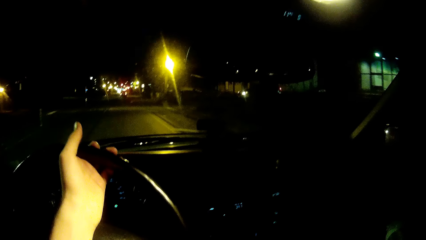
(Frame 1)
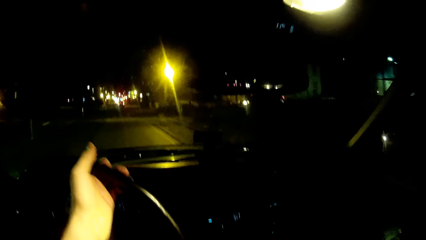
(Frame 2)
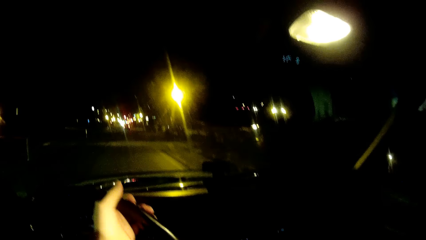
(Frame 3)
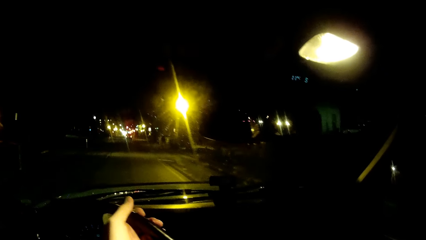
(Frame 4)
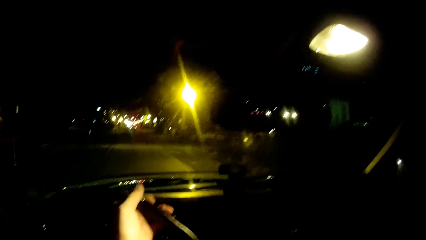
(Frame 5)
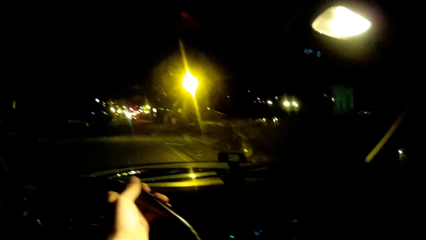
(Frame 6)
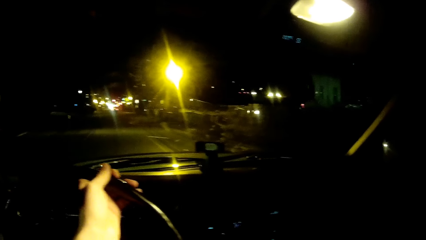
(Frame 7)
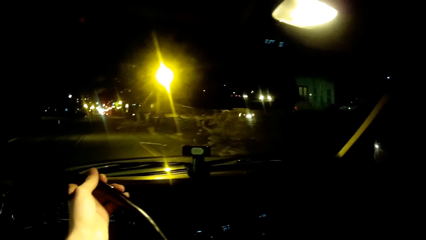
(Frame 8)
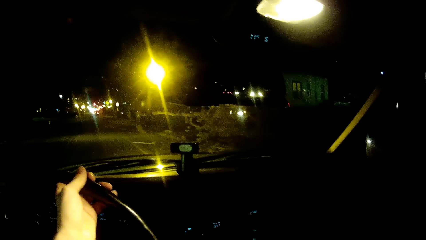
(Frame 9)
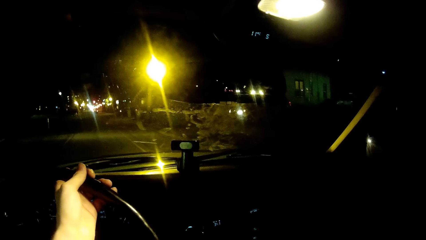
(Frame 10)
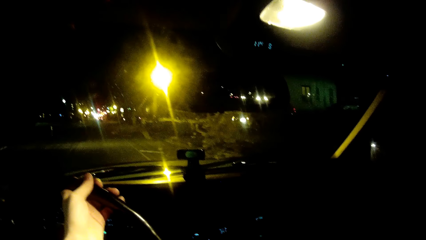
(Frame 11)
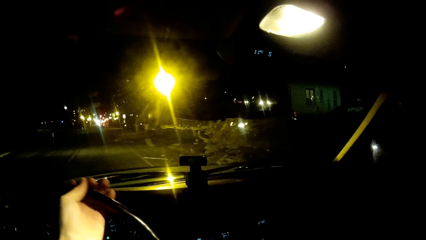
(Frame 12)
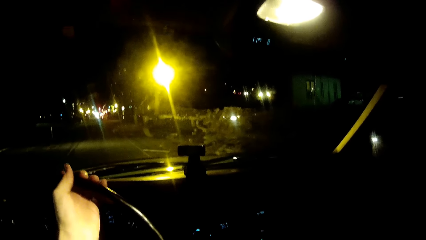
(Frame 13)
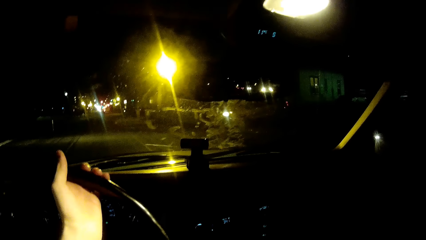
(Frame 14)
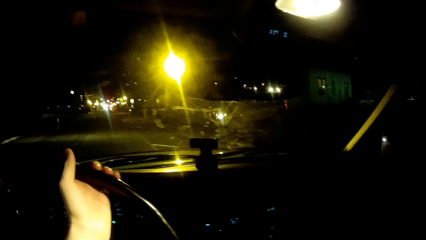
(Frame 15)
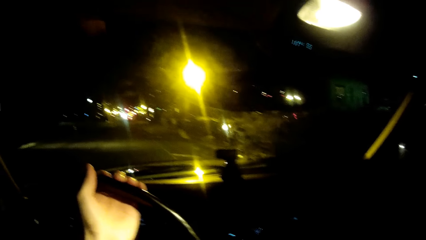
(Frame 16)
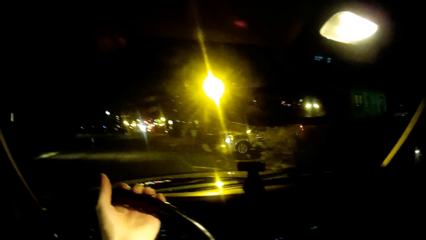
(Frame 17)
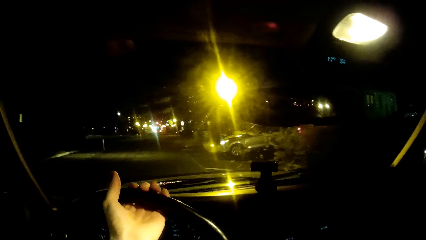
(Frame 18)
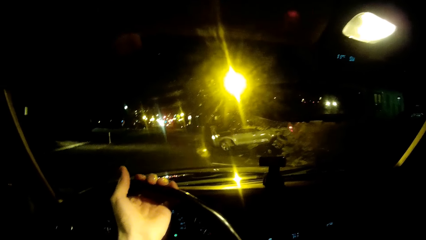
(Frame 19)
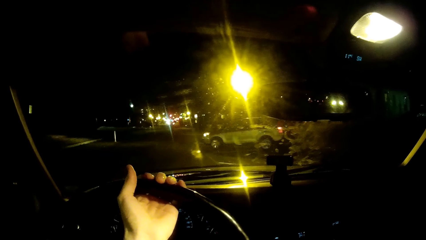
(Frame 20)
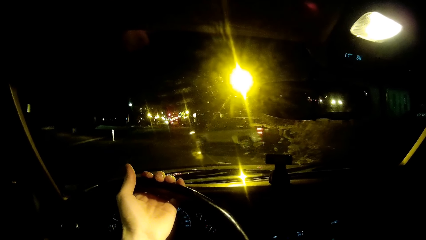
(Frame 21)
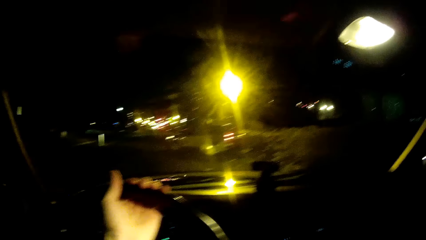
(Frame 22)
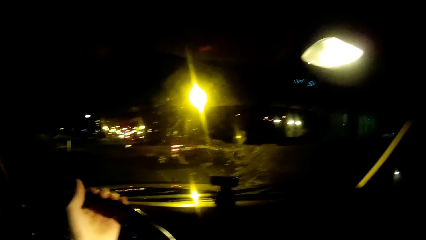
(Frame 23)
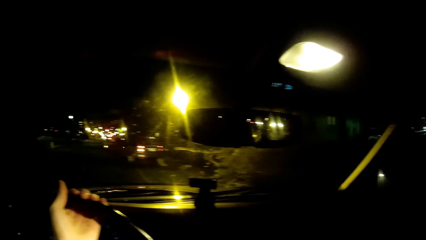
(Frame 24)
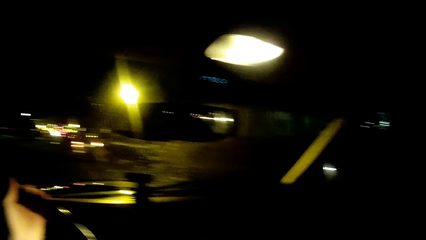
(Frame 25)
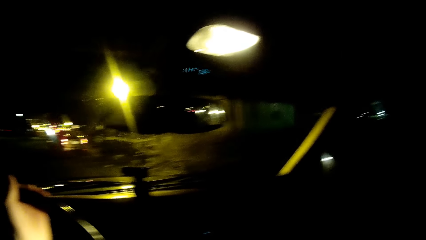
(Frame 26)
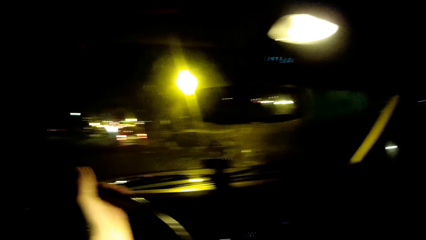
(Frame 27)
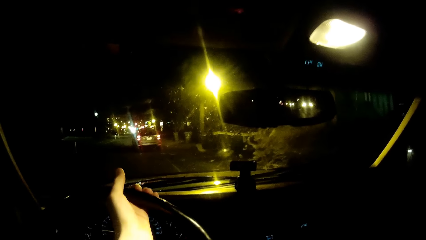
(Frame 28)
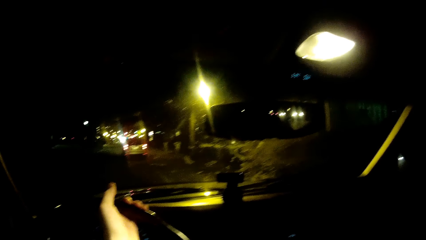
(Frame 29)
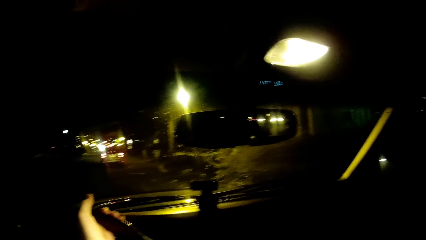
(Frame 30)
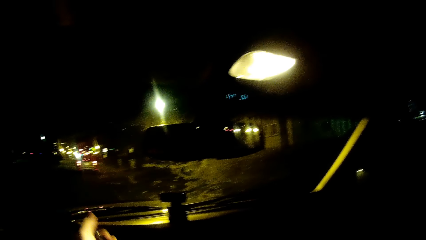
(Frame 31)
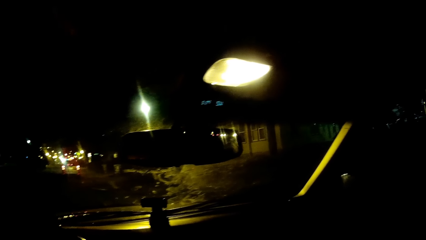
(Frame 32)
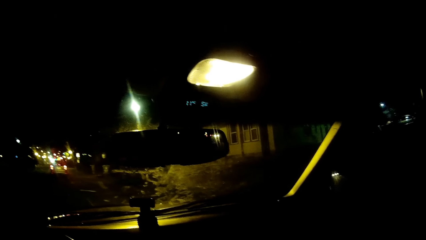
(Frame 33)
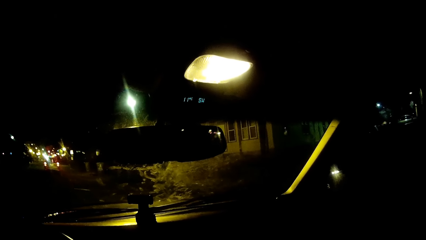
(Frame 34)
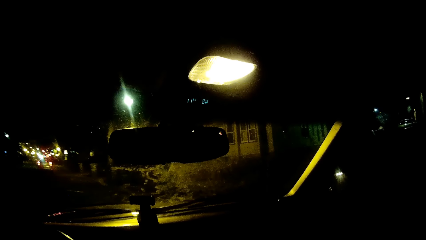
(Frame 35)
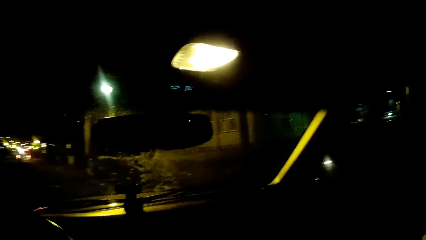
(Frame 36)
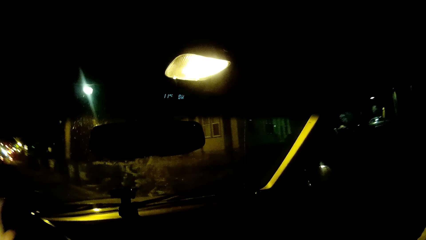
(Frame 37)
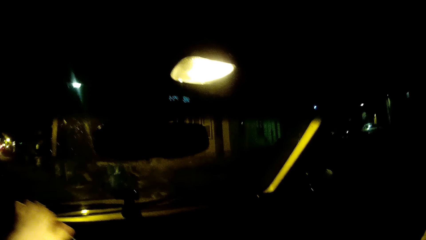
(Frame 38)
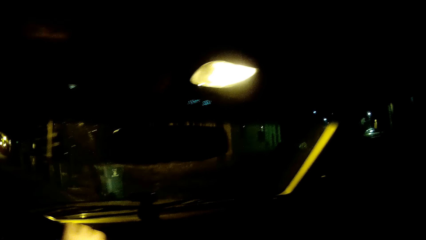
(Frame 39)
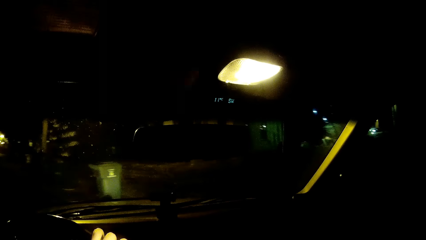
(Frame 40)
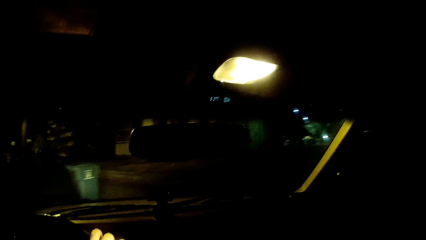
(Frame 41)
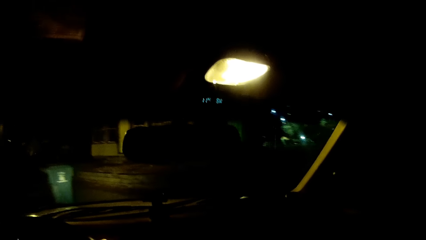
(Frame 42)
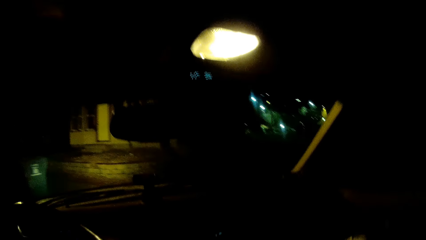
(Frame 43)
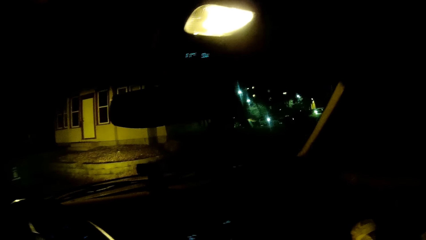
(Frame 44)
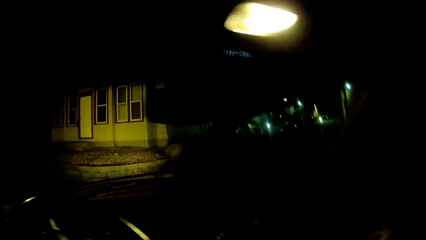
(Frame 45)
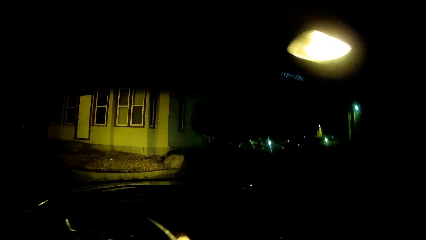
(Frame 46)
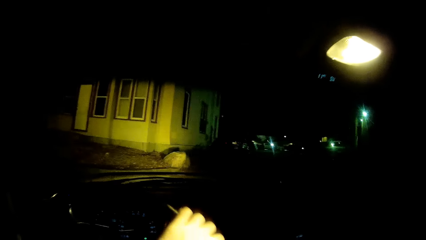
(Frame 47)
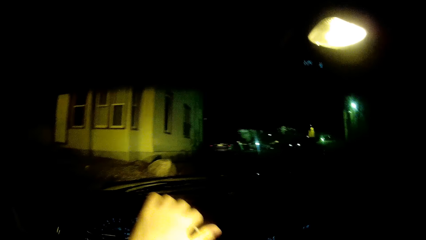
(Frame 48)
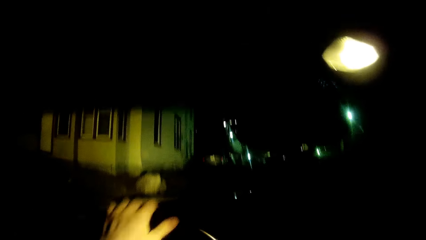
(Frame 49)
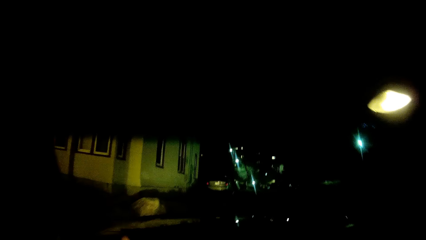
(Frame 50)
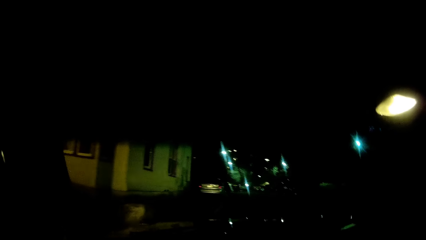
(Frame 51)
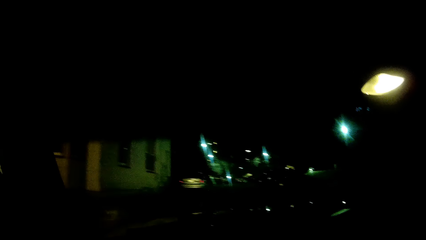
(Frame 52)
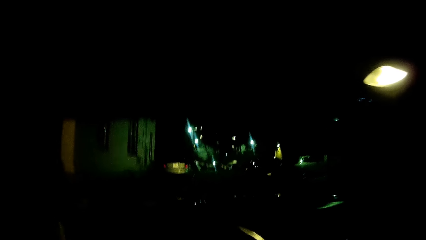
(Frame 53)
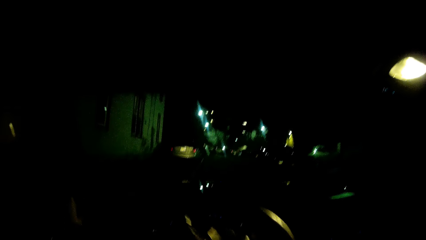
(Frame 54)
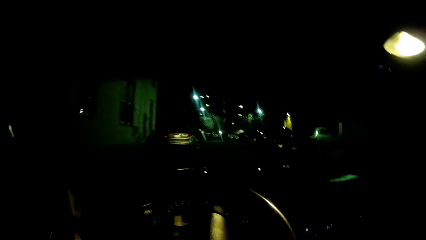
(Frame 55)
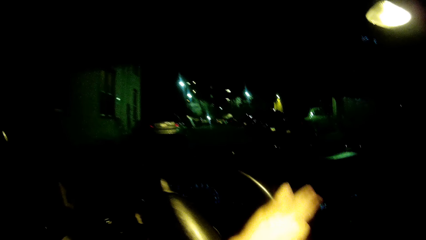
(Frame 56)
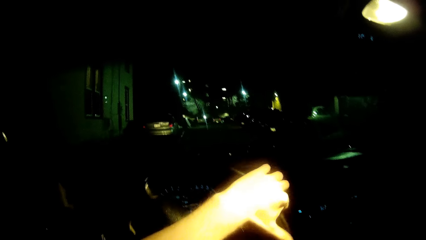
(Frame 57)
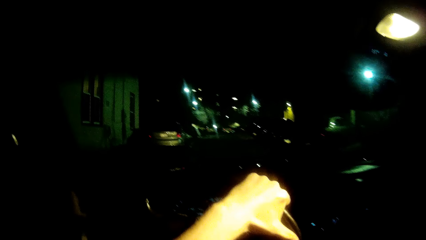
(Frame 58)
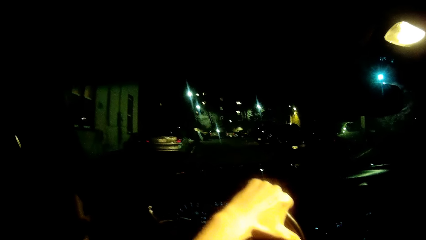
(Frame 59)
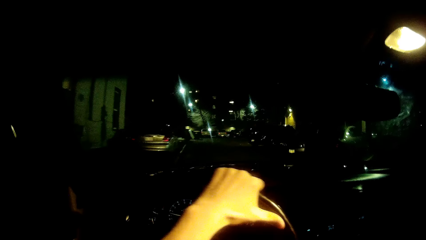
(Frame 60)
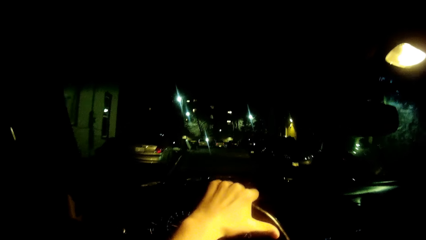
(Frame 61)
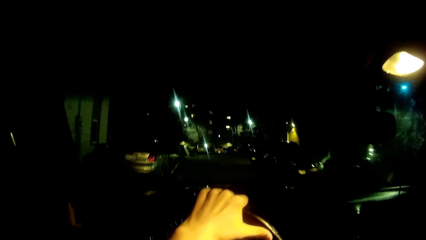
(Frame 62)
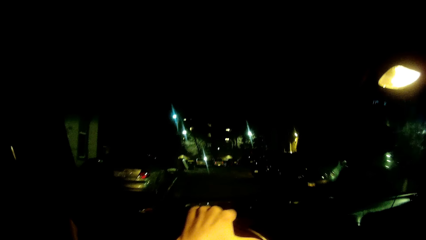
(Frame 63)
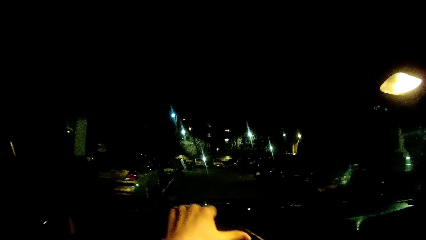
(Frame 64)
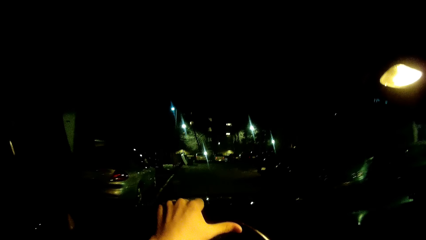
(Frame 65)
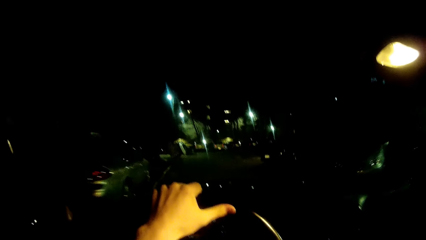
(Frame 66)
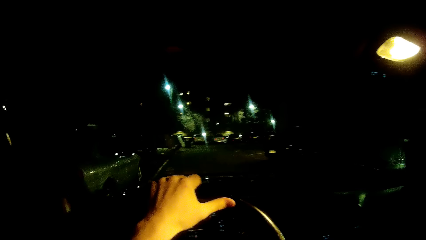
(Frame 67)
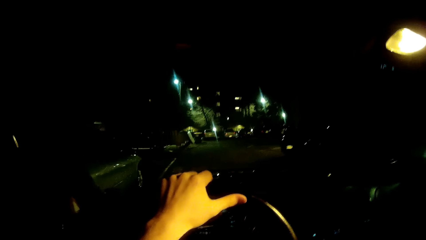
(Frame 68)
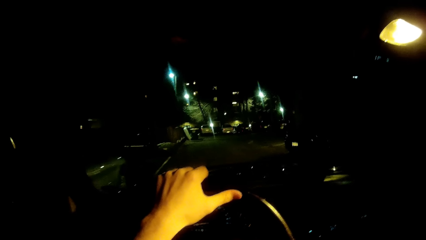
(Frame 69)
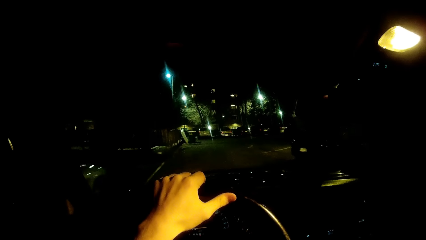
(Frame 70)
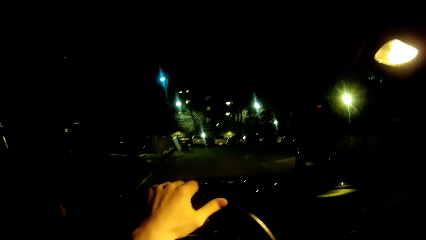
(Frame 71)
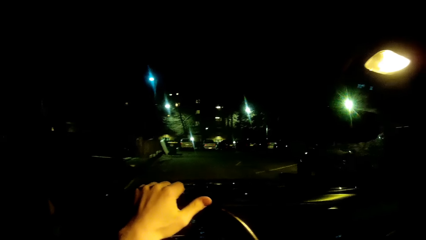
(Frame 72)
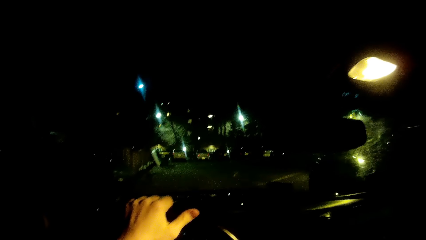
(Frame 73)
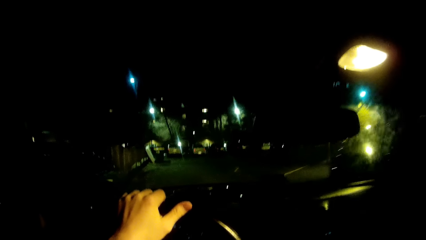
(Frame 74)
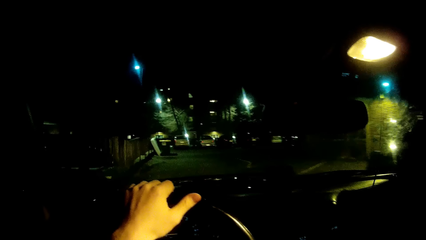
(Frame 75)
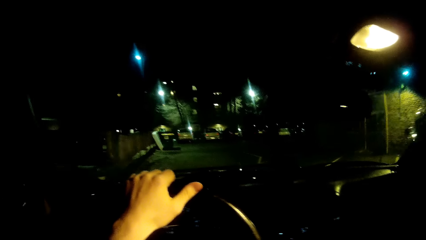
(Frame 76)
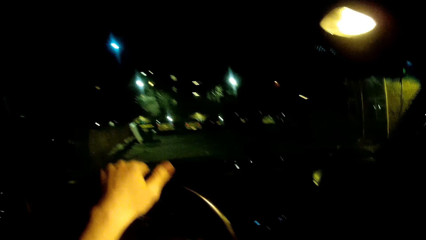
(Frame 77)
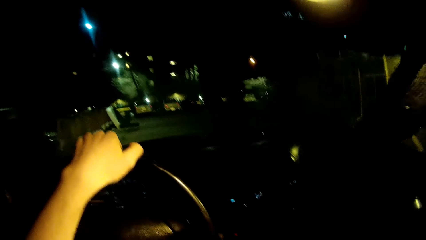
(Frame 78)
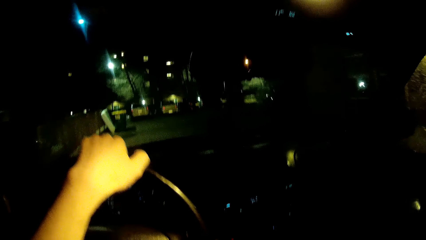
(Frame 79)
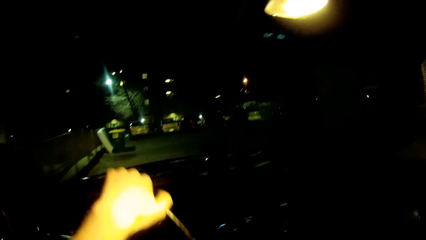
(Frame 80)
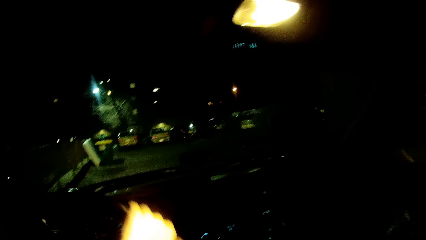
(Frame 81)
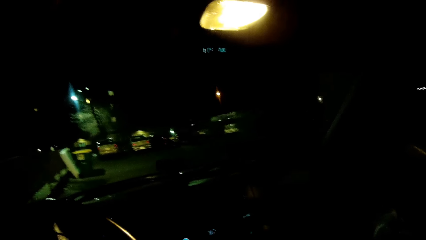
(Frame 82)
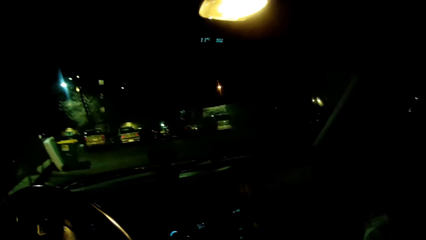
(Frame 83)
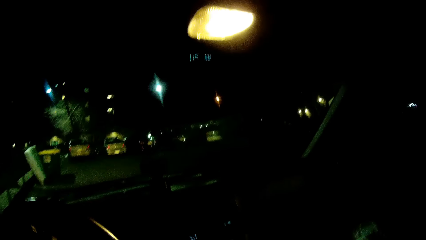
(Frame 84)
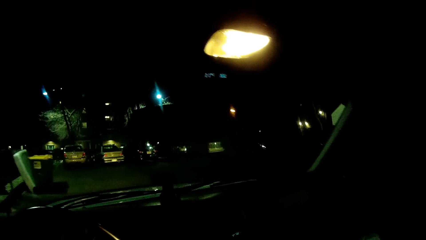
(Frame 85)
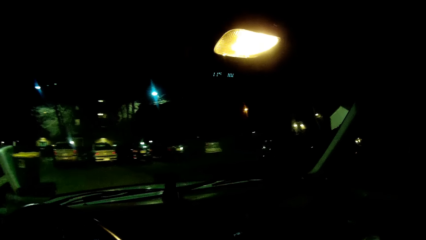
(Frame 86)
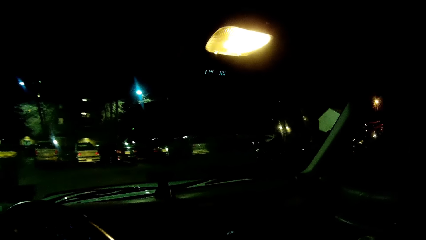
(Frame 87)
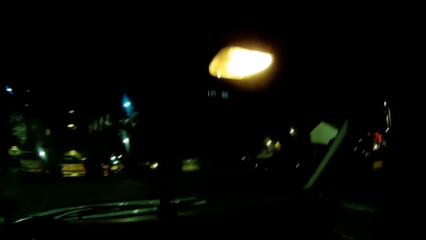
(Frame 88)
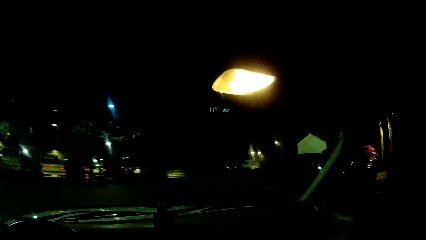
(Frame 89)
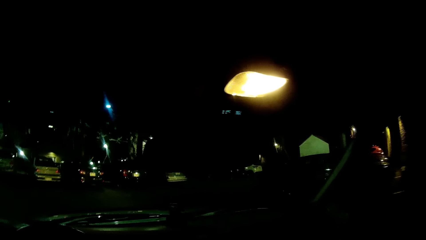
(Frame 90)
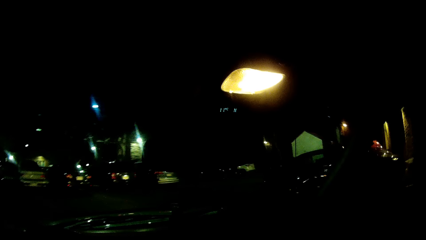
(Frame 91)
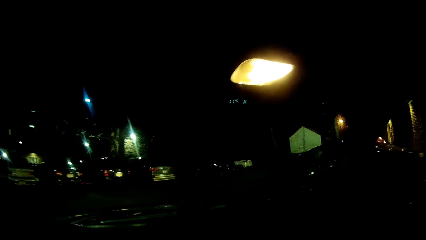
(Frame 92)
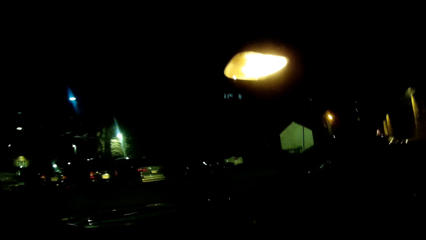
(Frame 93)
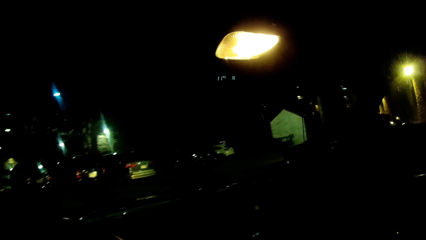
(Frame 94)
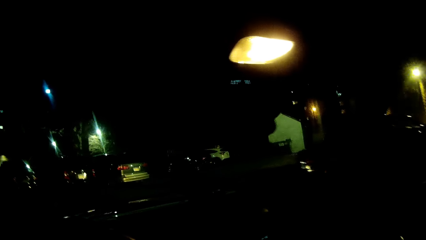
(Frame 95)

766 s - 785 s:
The camera wearer stops the car. They turn the car. They drive into an adjoining road.
